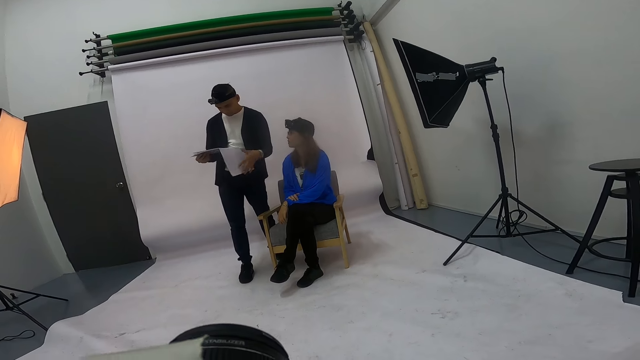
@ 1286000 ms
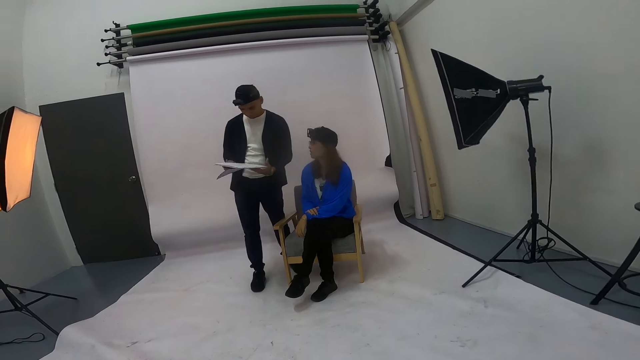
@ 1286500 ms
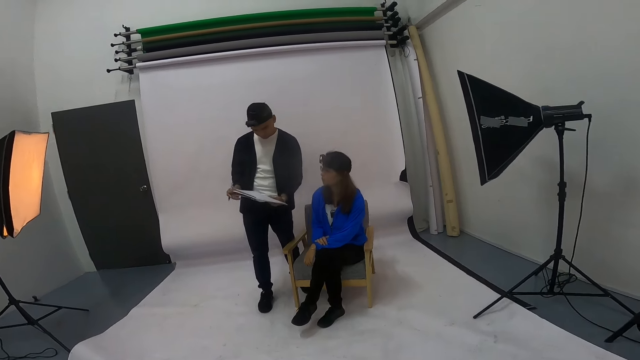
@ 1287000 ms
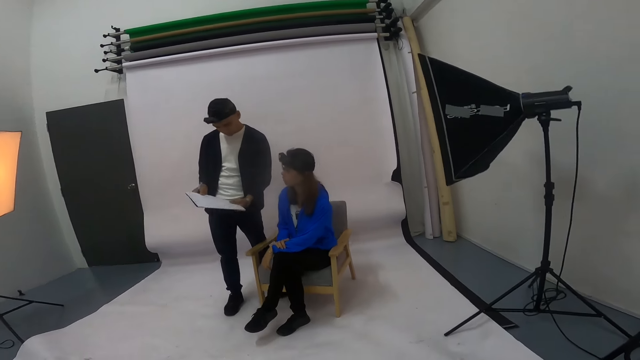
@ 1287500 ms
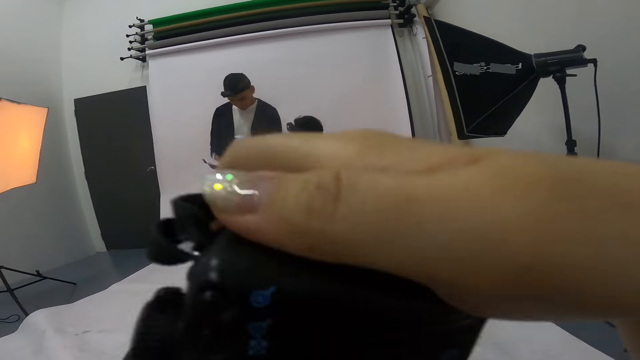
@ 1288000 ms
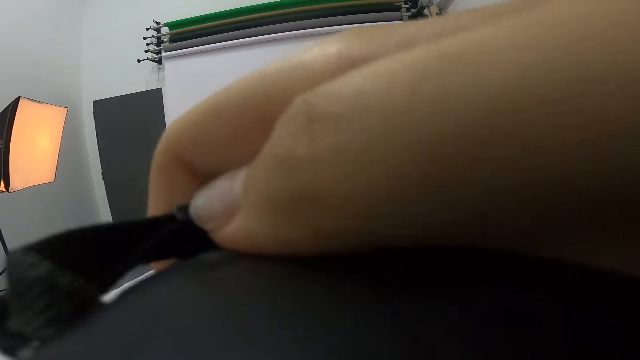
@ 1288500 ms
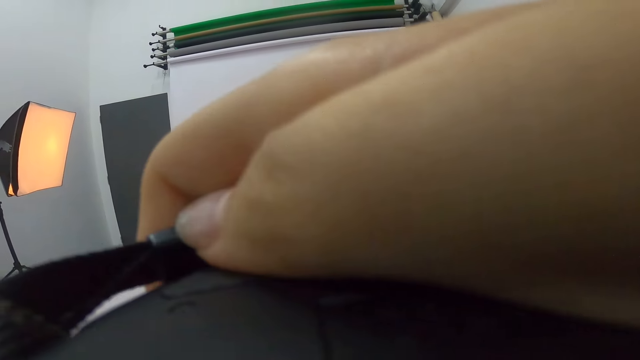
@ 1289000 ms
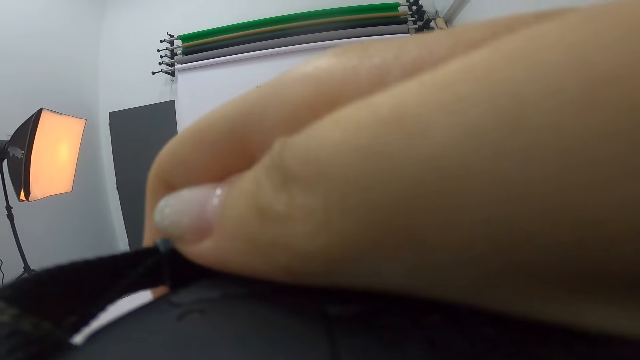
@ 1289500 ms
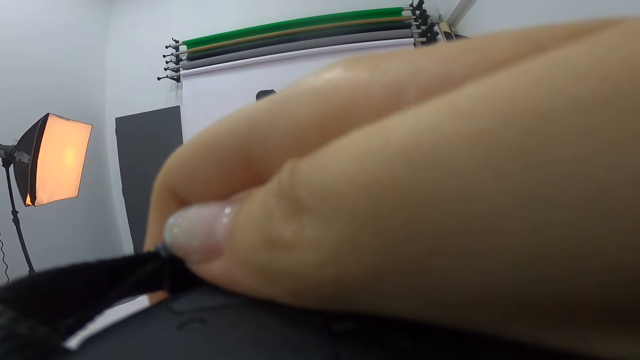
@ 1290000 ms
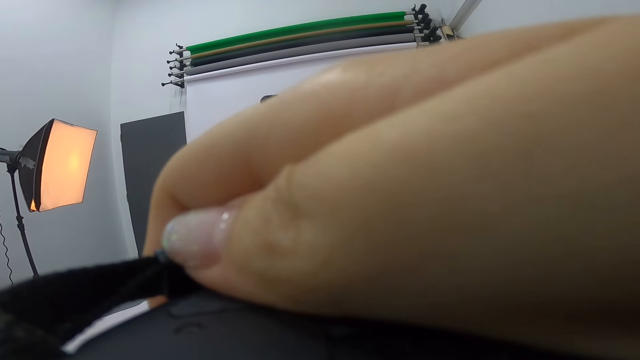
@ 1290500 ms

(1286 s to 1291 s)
The camera wearer takes a capture of a person with an object. A man folds the book. The camera wearer lifts the camera. They take a capture of the person with the object again. They use the camera.
